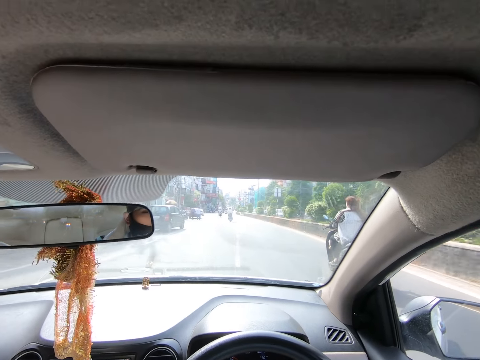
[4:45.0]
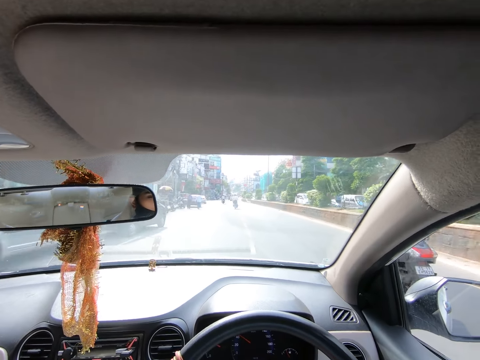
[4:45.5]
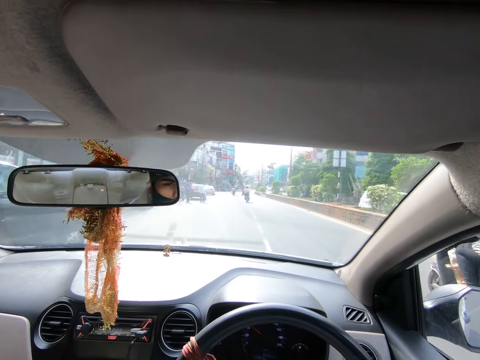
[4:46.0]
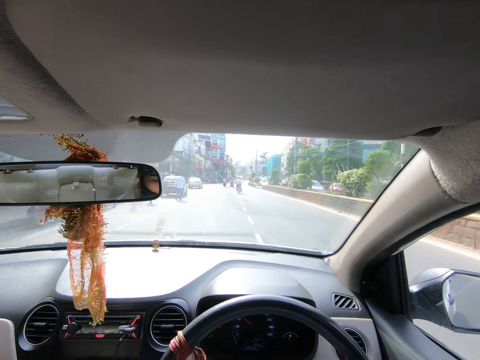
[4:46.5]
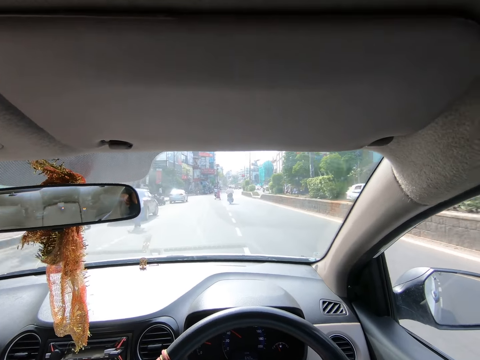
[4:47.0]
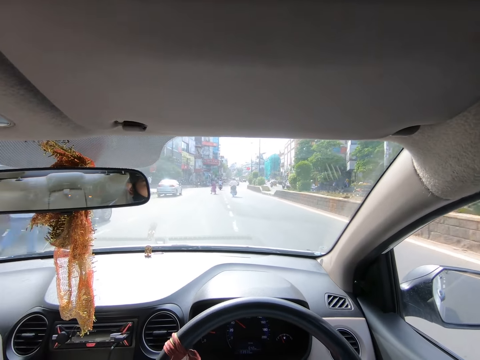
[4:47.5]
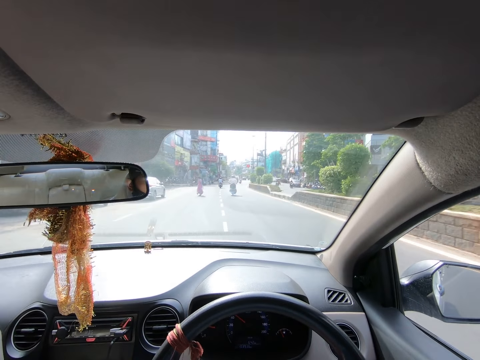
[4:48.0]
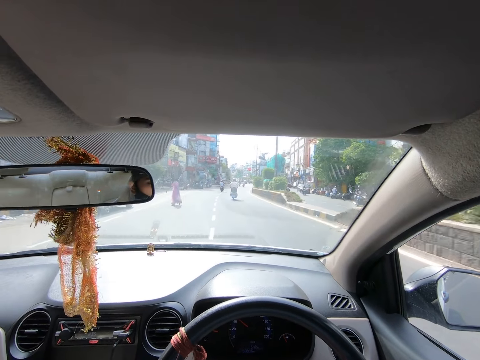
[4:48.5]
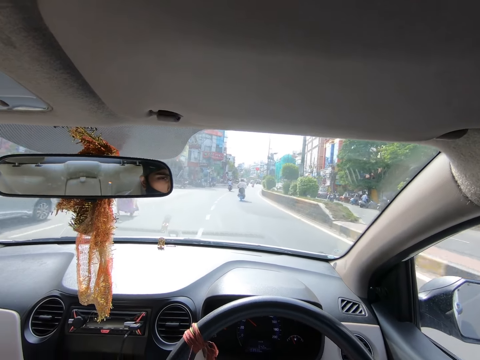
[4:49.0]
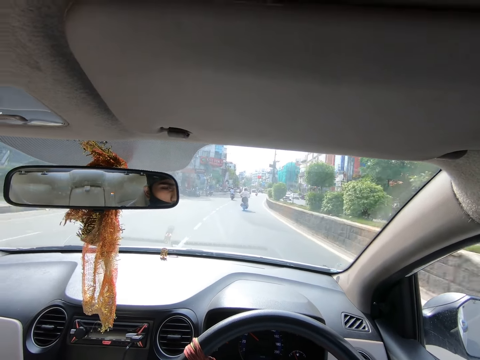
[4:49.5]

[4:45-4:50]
The camera wearer drives past a car. They drive past a motorcycle.

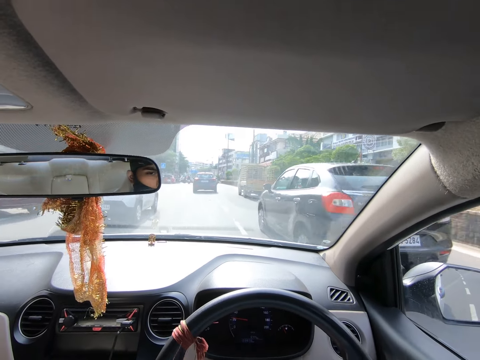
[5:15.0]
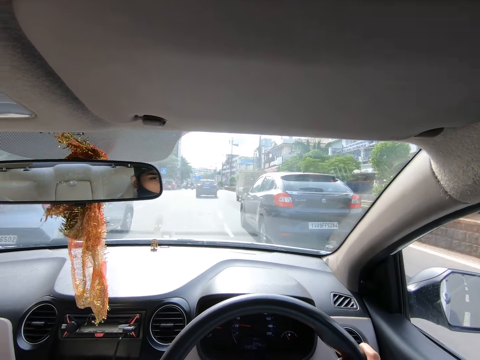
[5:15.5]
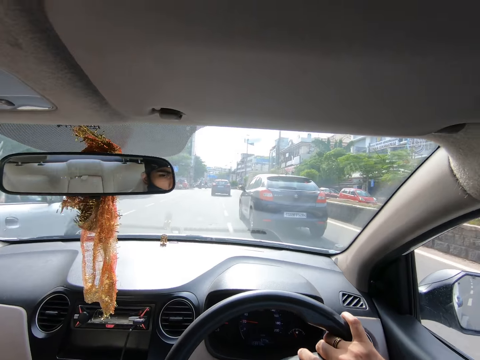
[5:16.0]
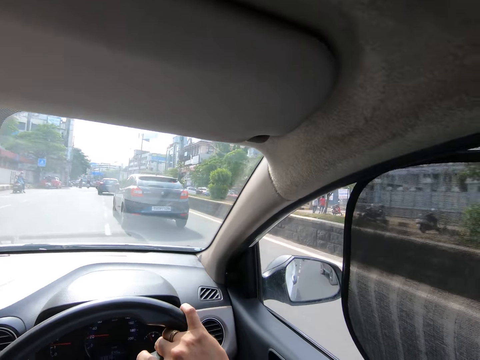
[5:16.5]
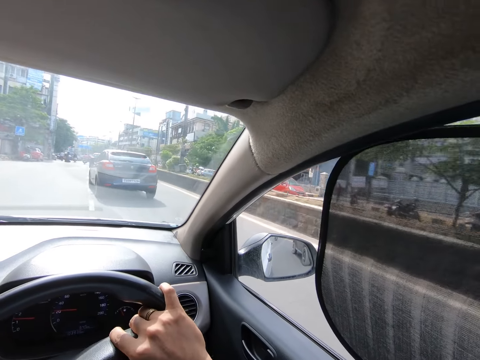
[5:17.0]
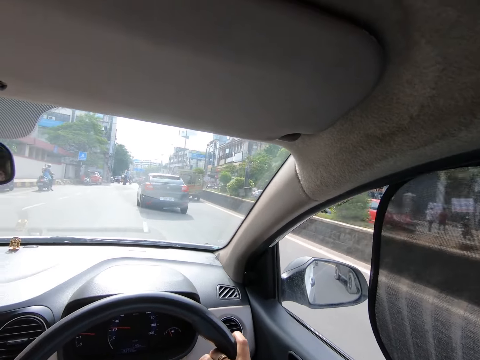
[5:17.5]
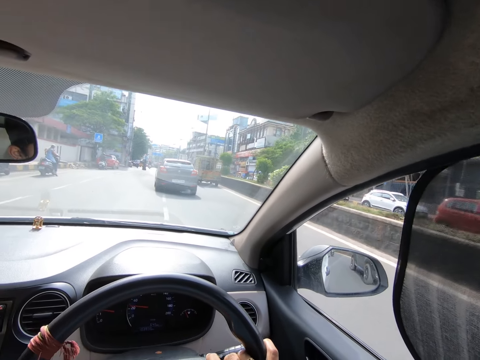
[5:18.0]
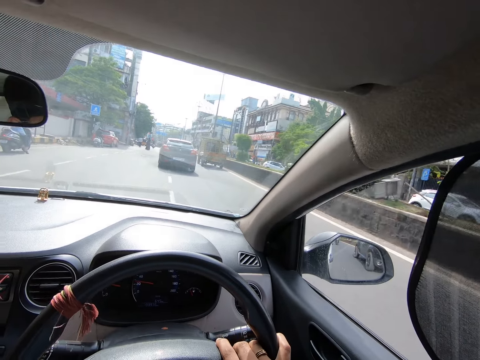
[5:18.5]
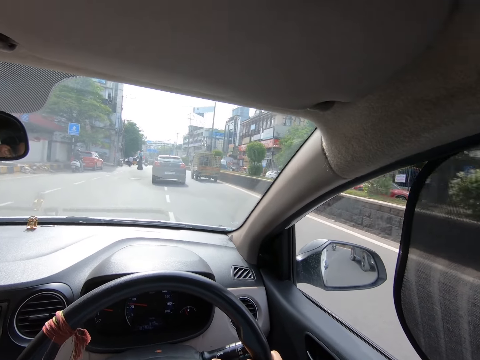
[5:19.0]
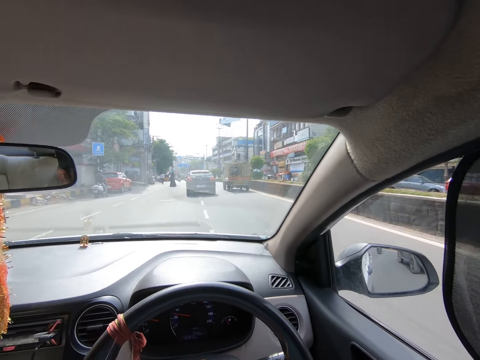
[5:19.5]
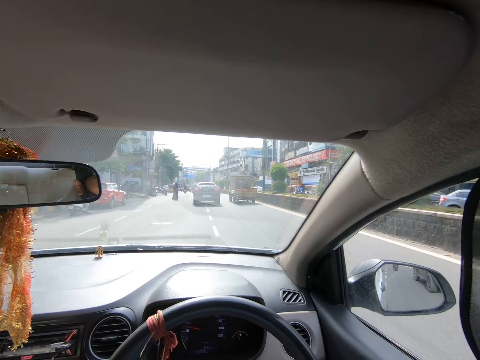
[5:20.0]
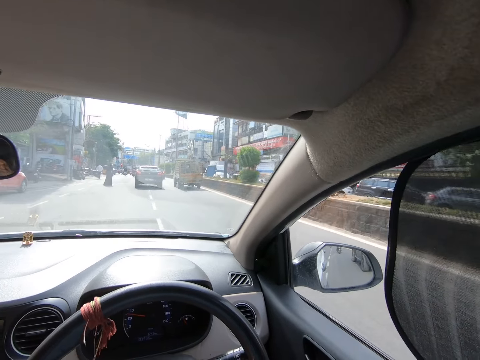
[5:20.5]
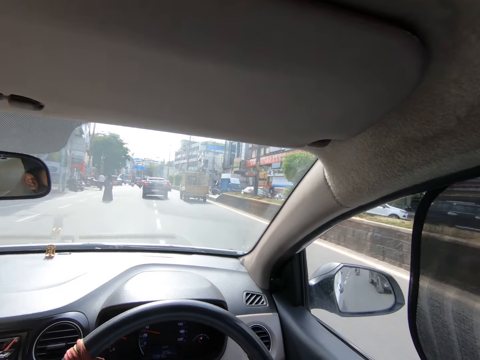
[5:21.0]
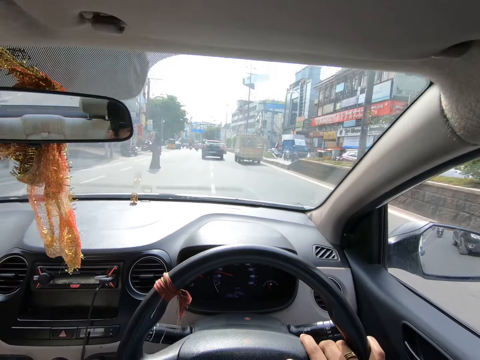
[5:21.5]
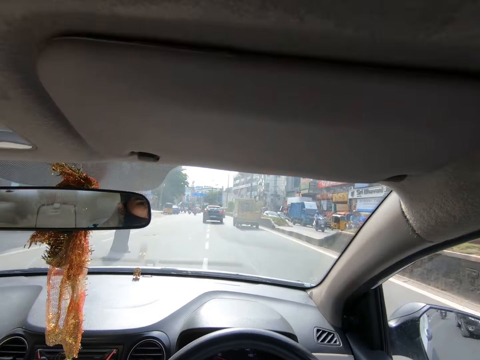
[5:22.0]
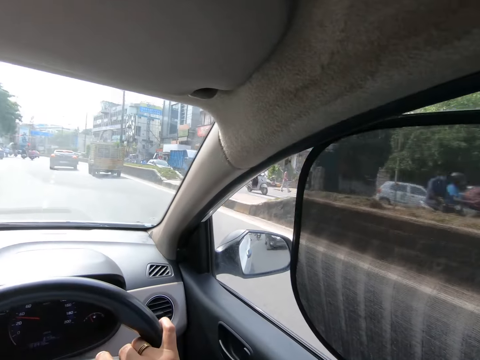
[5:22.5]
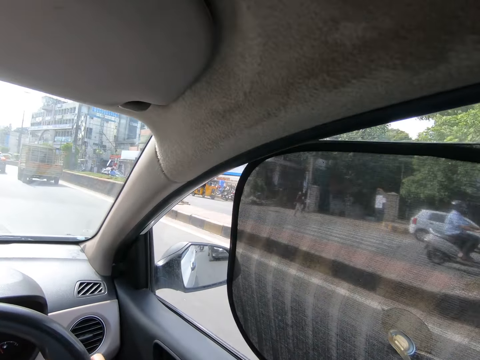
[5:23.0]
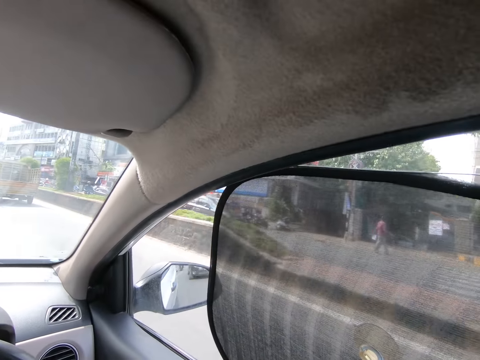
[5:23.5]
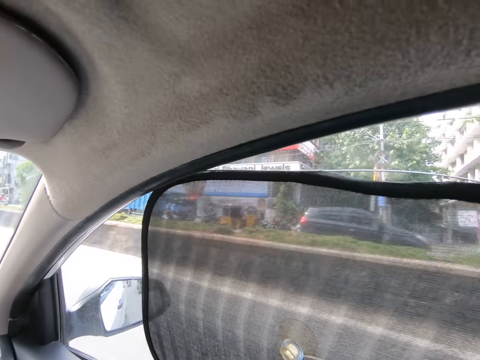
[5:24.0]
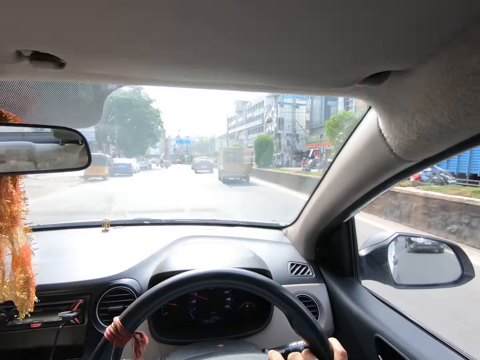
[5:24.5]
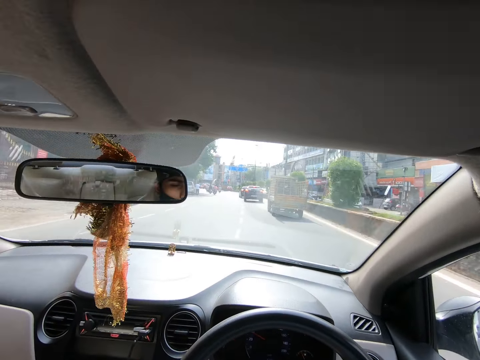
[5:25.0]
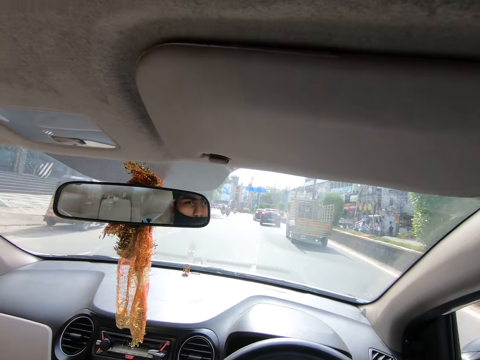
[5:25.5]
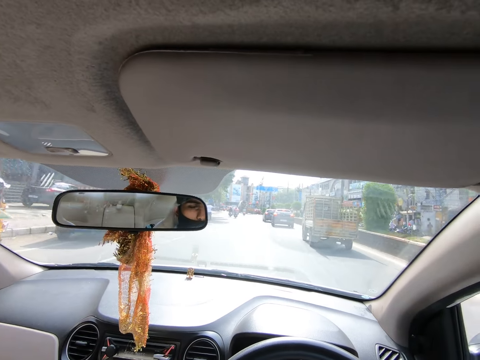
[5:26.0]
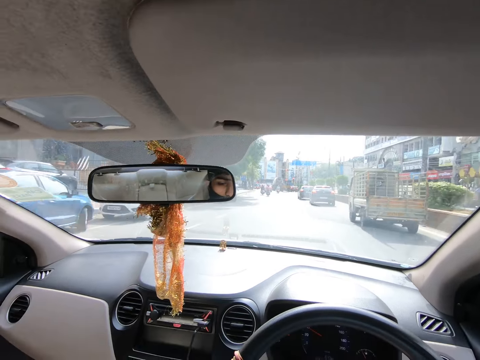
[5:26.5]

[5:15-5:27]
The camera wearer looks at the window. They look at the window again.

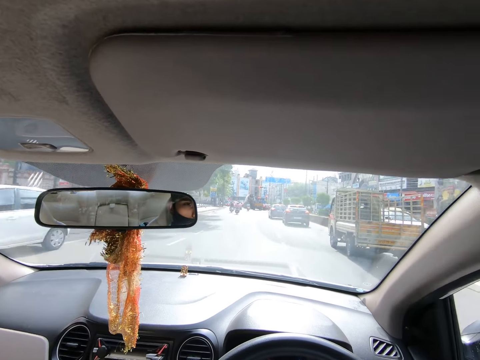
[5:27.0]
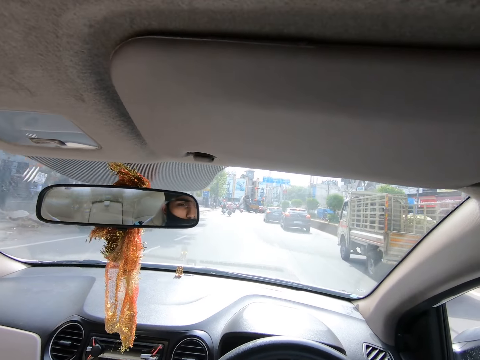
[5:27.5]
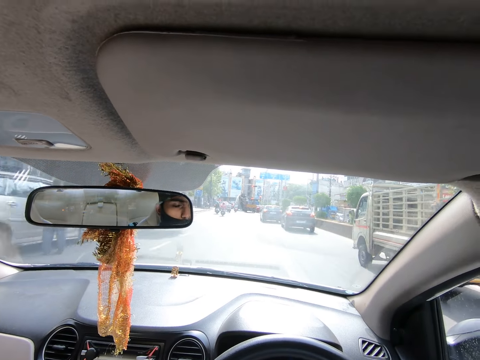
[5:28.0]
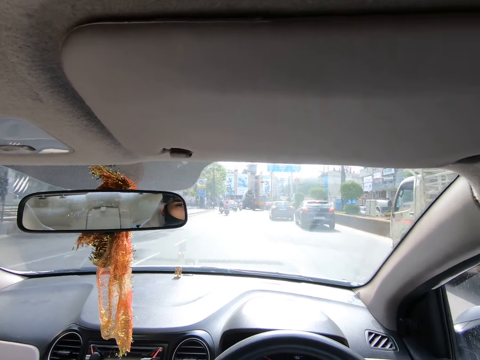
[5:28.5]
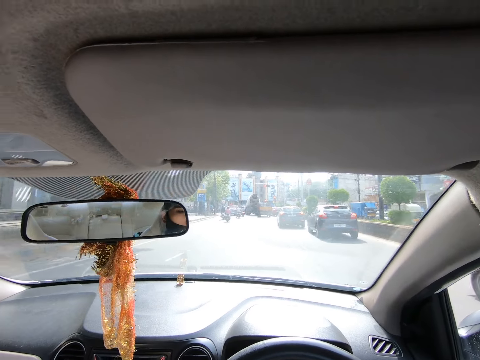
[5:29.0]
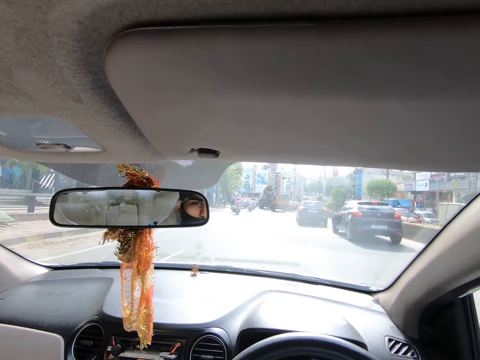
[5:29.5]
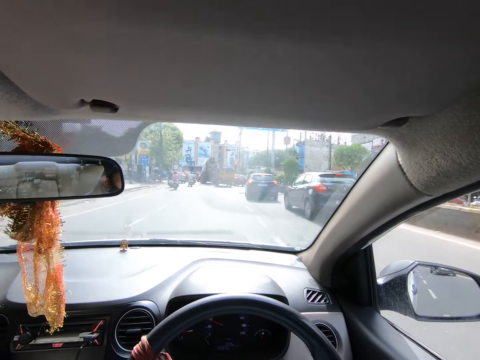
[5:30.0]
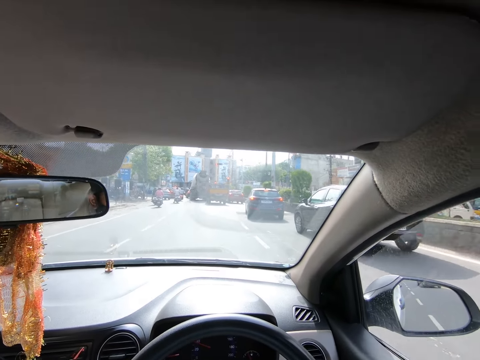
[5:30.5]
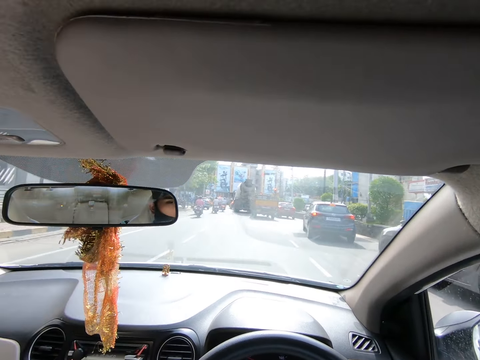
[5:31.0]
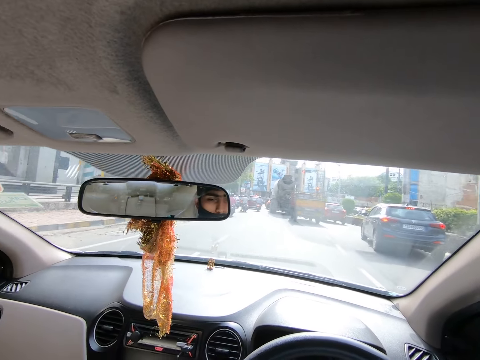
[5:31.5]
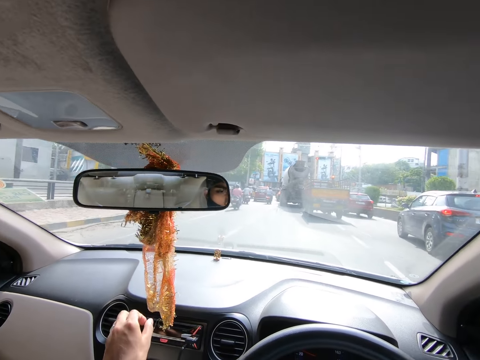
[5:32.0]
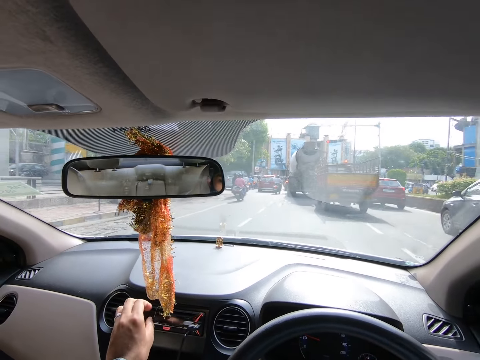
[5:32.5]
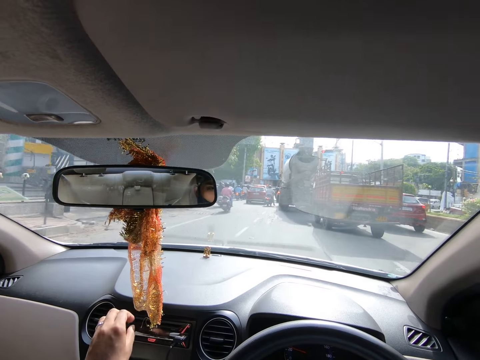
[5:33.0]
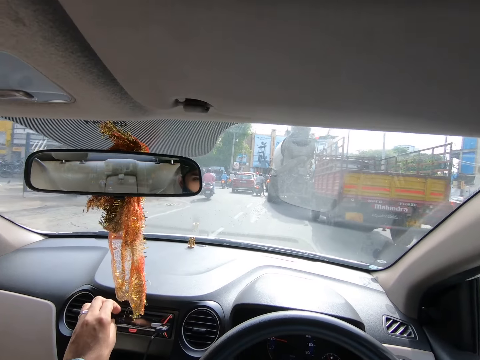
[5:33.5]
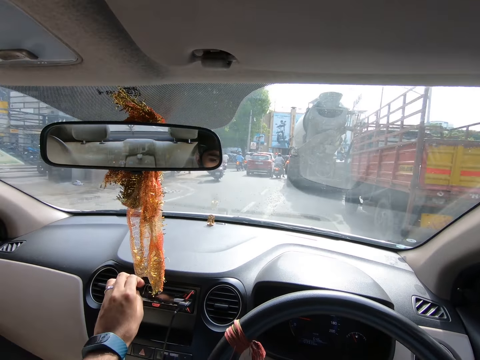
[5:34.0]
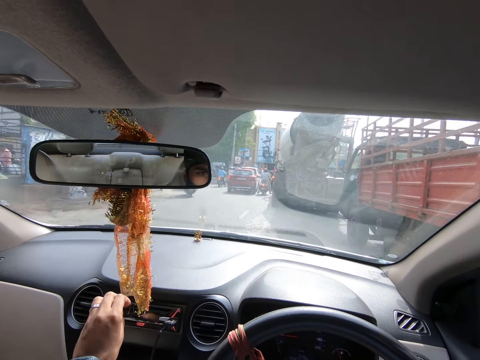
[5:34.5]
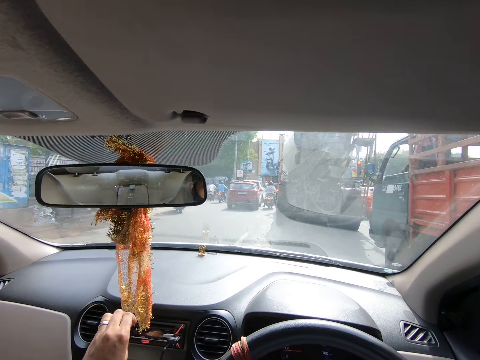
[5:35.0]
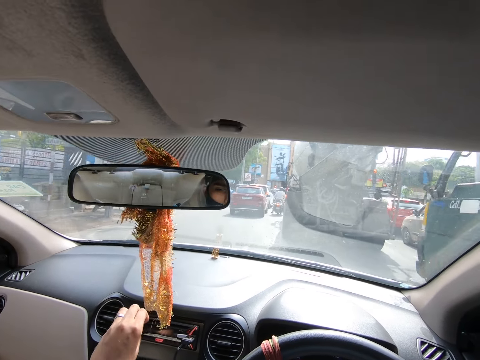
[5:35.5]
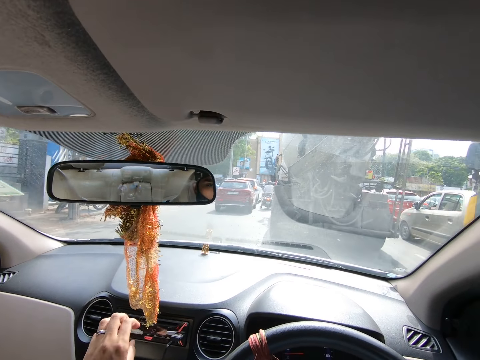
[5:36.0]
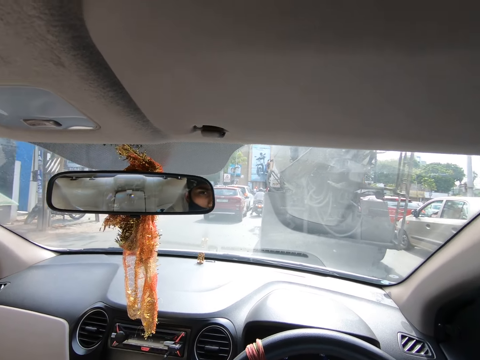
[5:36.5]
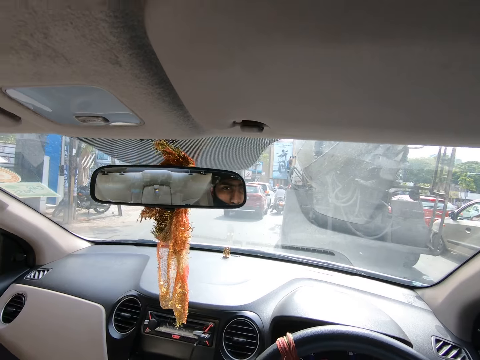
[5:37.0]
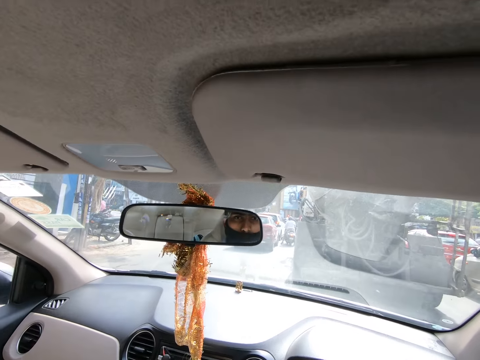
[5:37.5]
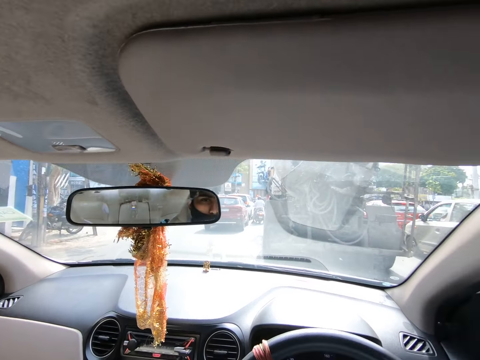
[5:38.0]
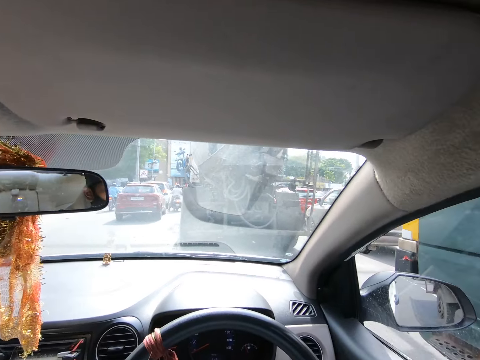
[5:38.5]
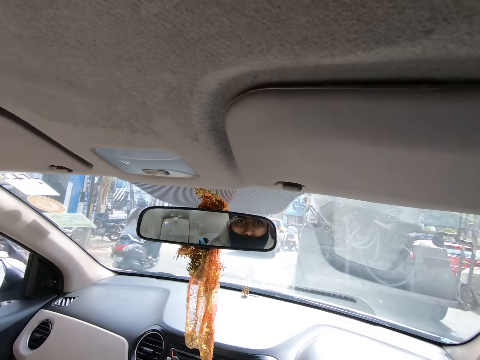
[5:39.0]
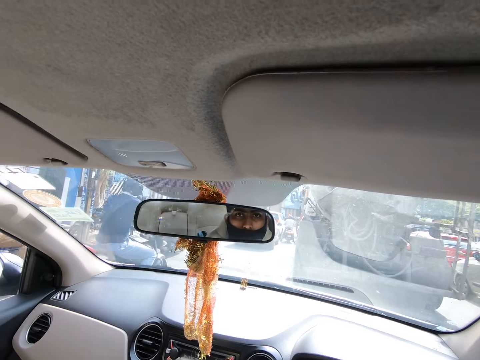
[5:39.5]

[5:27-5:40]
The camera wearer turns on a car stereo with his left hand. He stops the car at a traffic point.
